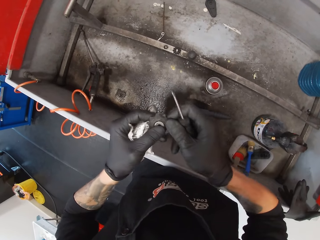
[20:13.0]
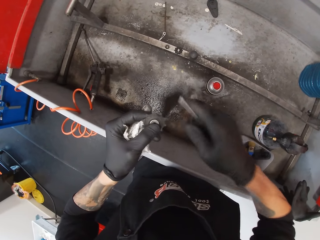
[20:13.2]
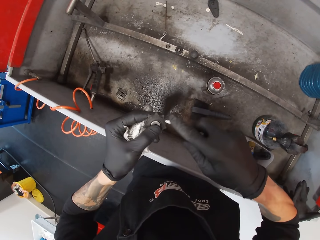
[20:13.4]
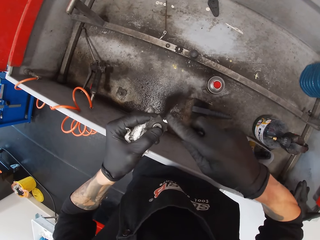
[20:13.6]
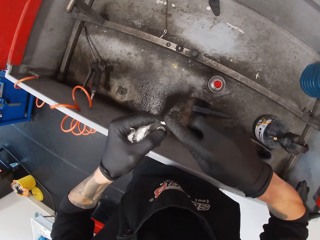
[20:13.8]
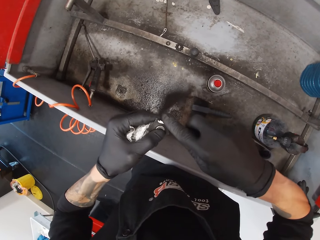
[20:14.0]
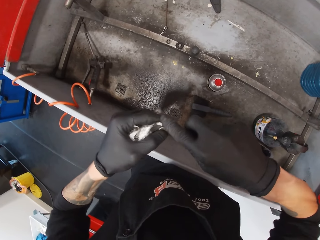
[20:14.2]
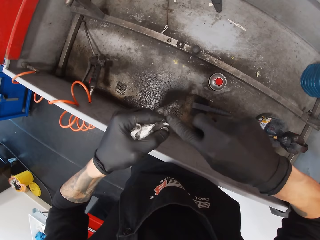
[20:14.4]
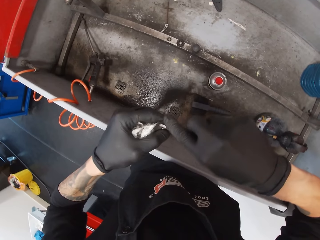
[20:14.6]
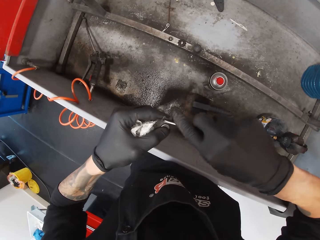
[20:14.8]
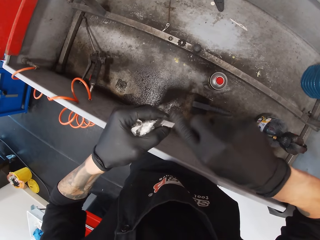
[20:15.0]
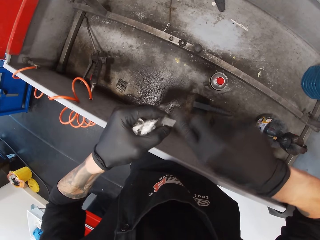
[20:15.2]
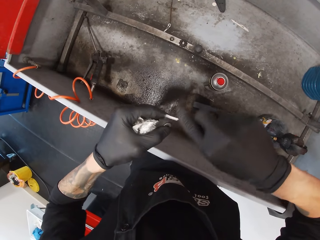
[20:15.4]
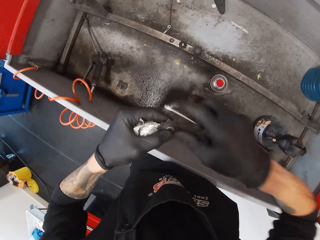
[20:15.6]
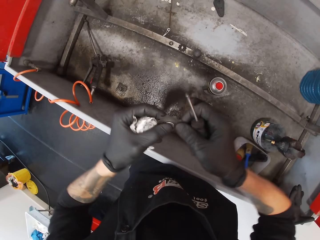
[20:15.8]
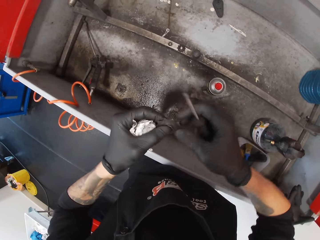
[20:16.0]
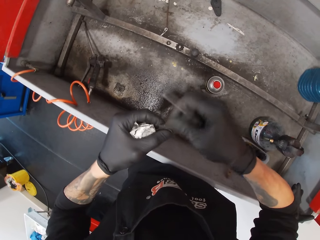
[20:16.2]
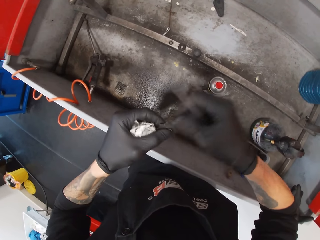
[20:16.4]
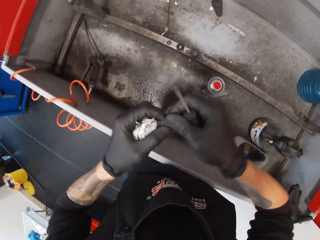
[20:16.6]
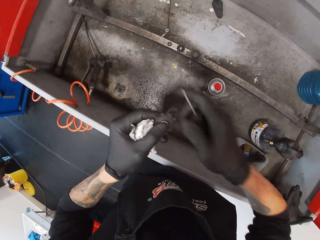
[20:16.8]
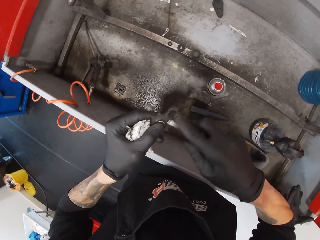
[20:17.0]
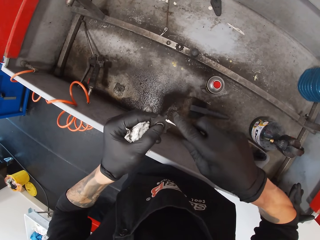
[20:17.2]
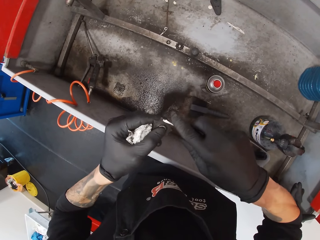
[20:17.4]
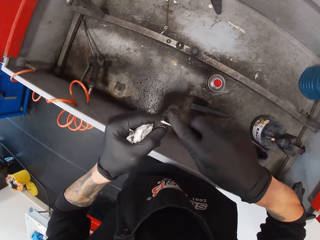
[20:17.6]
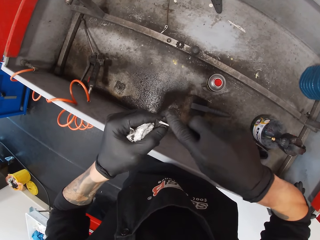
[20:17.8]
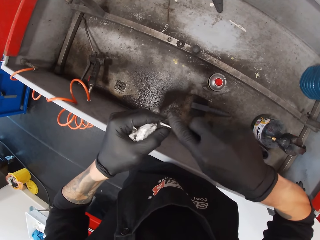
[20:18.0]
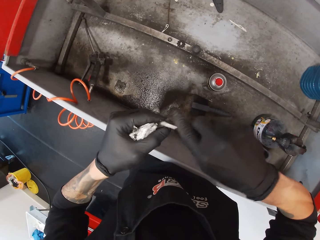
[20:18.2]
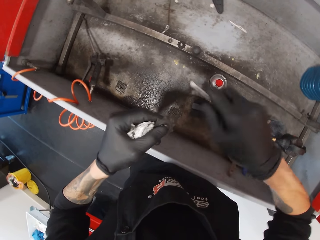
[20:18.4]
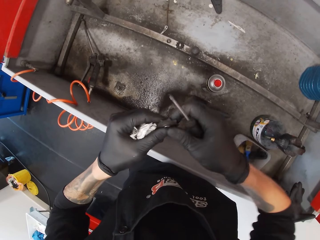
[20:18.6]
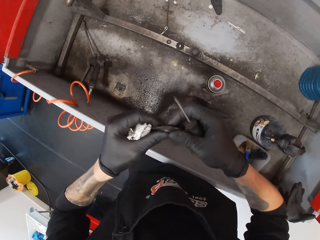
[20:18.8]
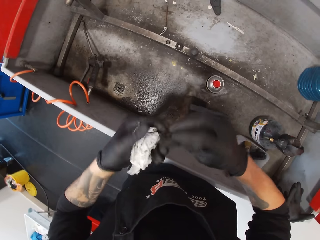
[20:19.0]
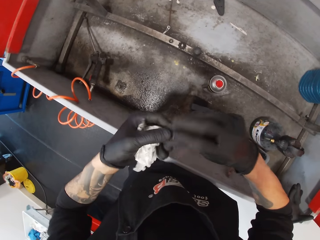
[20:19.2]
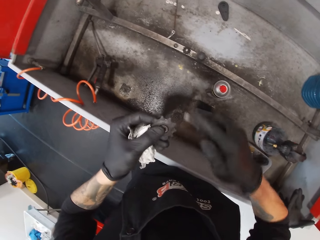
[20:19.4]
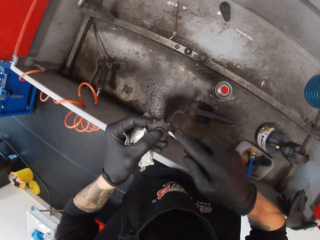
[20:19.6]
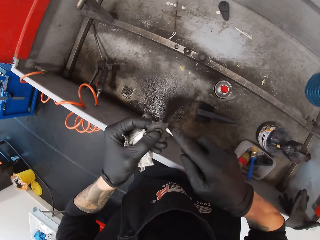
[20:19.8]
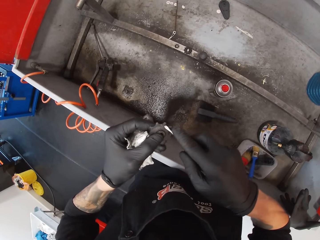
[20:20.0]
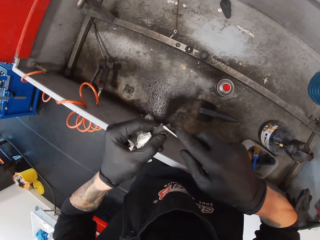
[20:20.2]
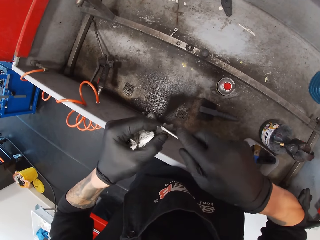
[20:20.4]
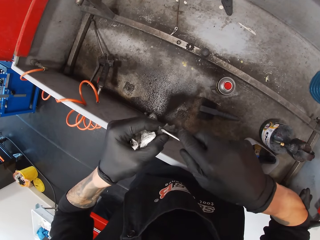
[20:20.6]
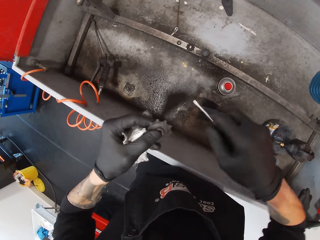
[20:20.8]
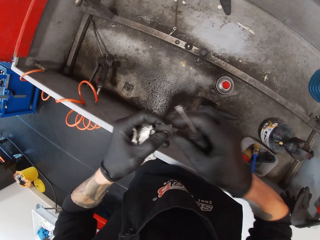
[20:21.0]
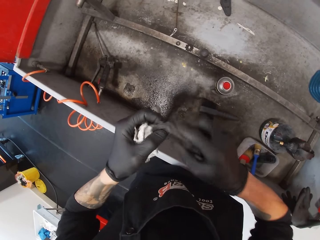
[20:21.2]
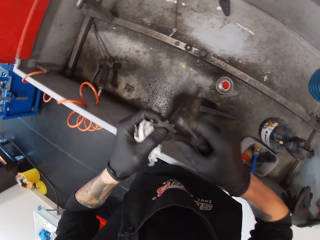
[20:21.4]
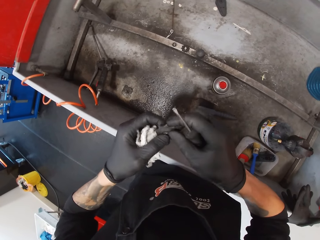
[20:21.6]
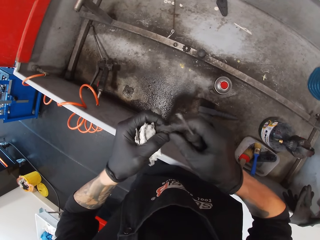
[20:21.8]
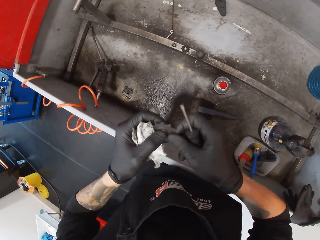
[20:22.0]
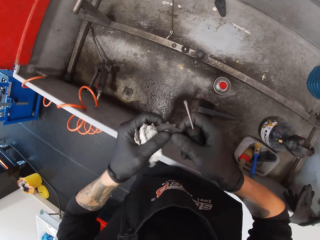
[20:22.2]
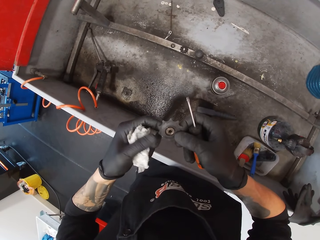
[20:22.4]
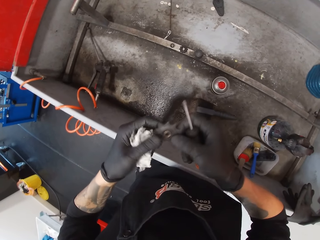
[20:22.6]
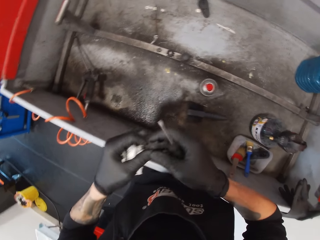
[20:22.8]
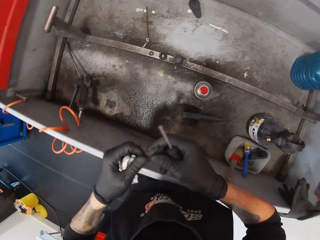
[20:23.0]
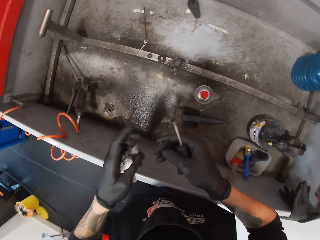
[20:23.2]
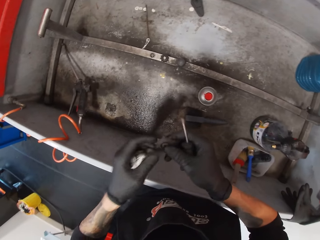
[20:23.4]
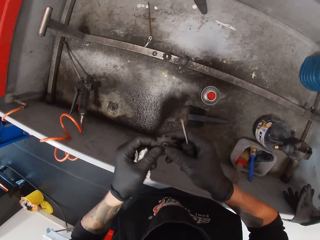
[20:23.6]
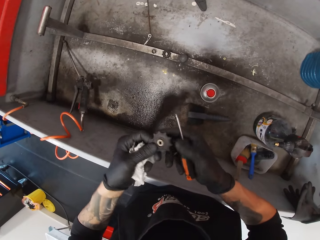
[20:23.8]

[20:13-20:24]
The camera wearer aligns the metal with his hand. He scrubs the metal with the screwdriver. He aligns the metal with his hand. He scrubs the metal with the screwdriver. He aligns the metal with his hands. He turns the chain holder over. He scrubs the metal with the screwdriver. He aligns the metal with his hands.

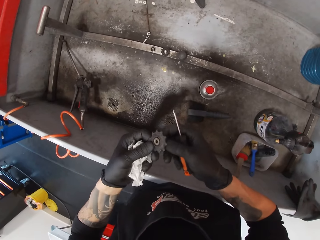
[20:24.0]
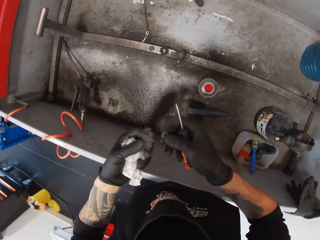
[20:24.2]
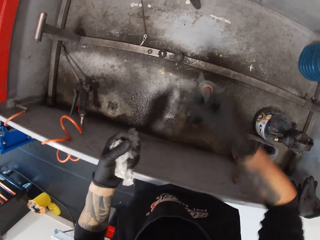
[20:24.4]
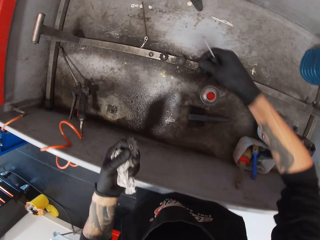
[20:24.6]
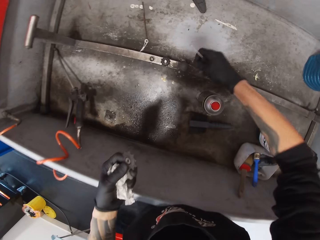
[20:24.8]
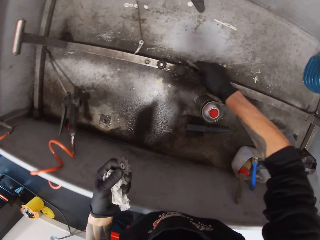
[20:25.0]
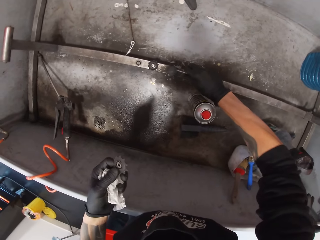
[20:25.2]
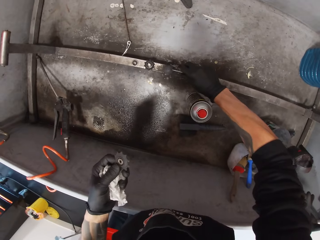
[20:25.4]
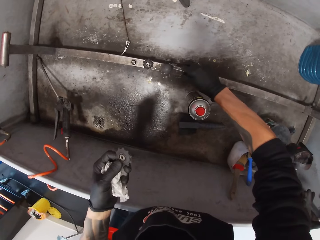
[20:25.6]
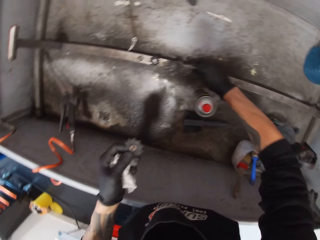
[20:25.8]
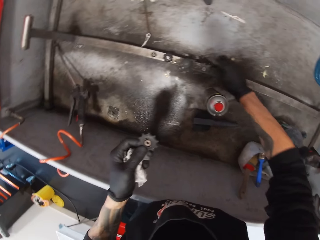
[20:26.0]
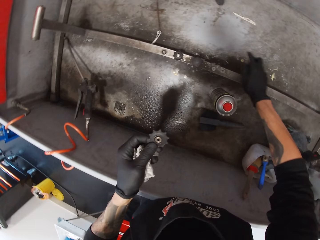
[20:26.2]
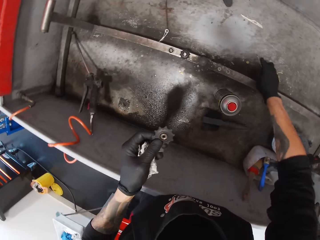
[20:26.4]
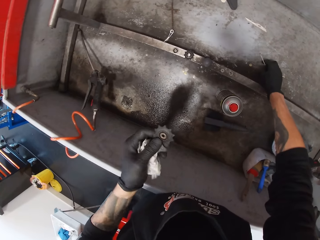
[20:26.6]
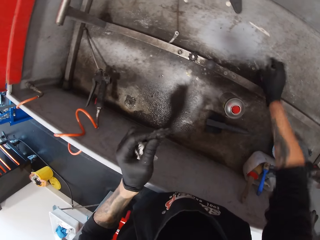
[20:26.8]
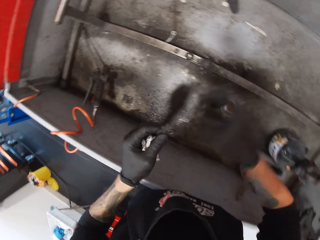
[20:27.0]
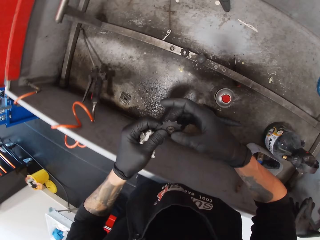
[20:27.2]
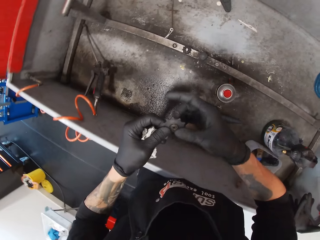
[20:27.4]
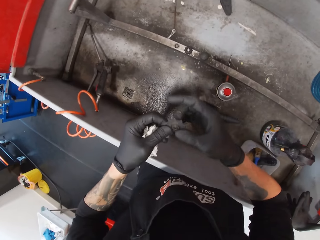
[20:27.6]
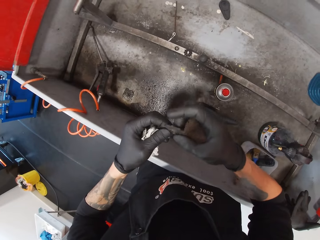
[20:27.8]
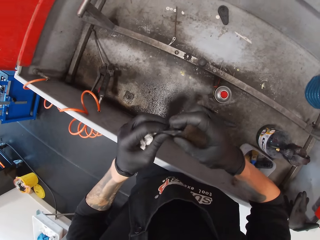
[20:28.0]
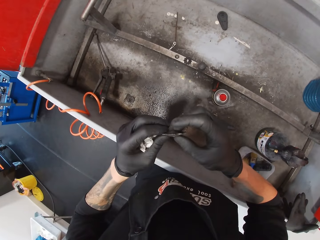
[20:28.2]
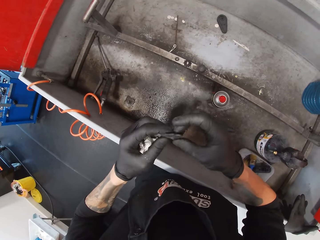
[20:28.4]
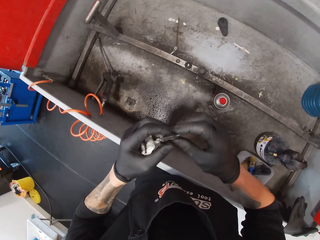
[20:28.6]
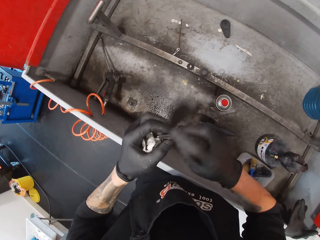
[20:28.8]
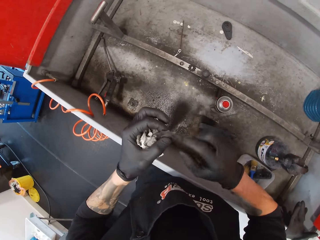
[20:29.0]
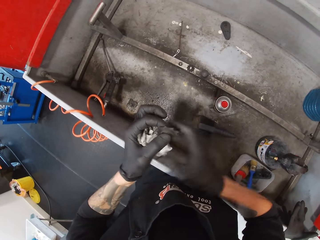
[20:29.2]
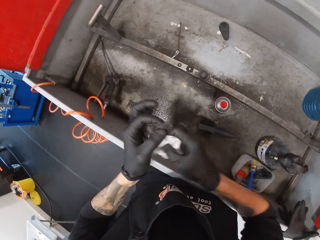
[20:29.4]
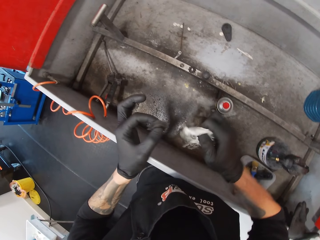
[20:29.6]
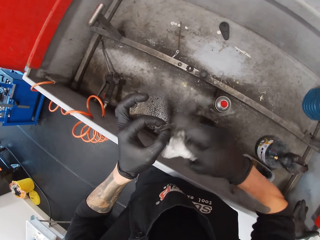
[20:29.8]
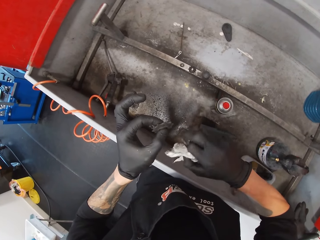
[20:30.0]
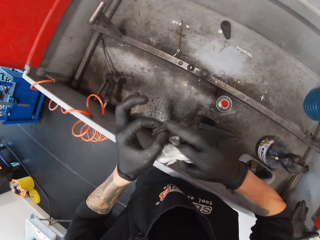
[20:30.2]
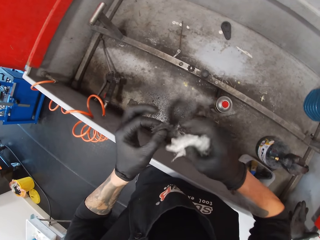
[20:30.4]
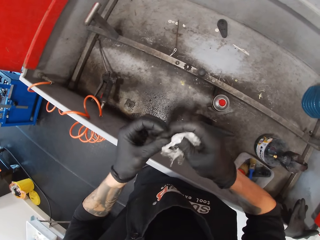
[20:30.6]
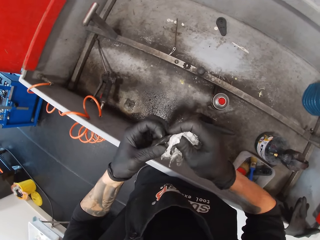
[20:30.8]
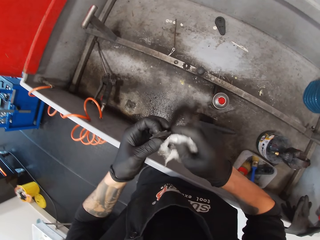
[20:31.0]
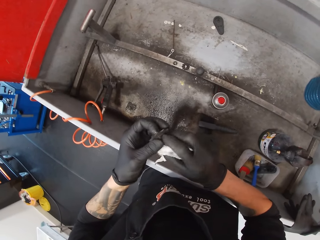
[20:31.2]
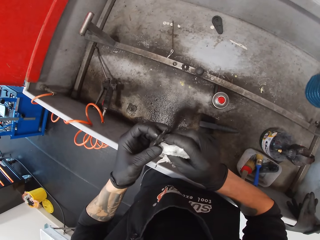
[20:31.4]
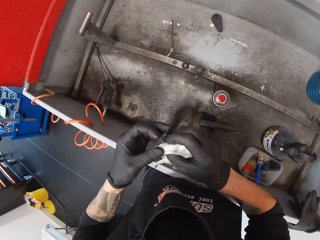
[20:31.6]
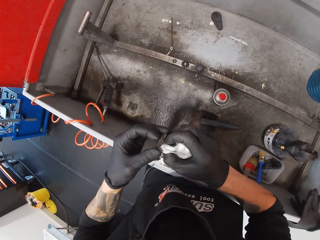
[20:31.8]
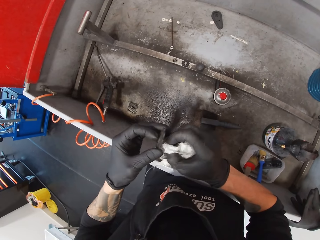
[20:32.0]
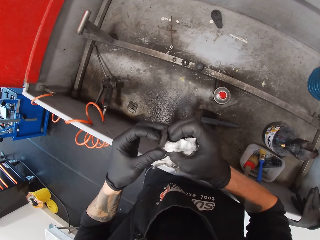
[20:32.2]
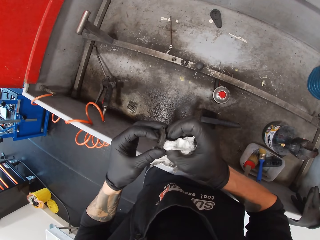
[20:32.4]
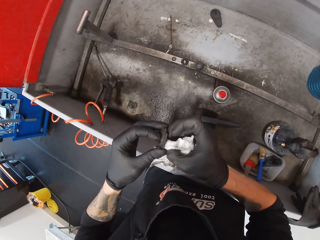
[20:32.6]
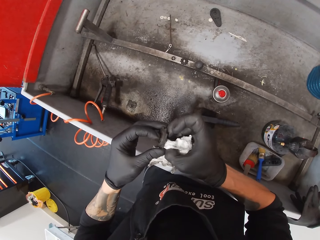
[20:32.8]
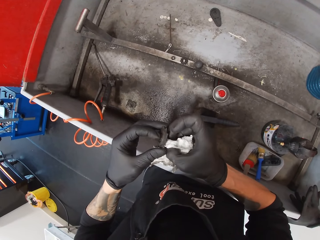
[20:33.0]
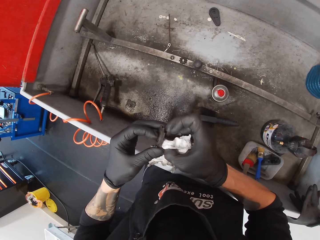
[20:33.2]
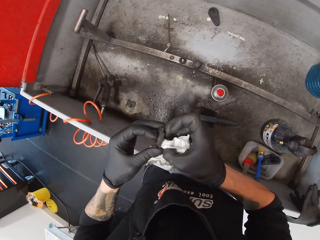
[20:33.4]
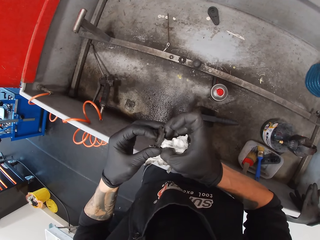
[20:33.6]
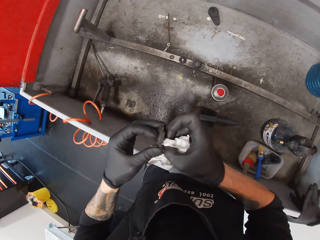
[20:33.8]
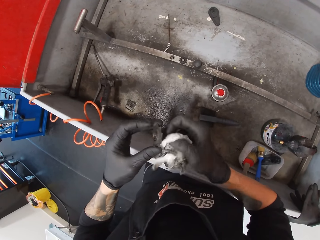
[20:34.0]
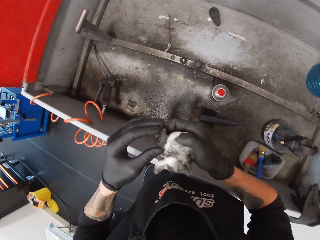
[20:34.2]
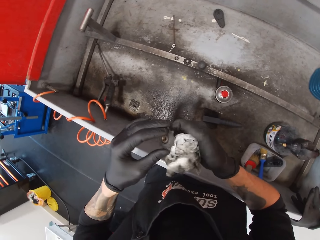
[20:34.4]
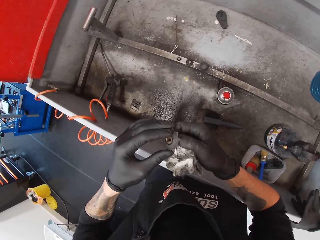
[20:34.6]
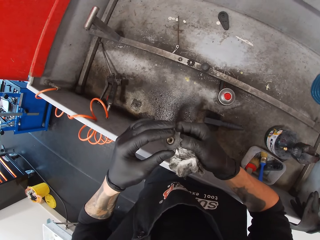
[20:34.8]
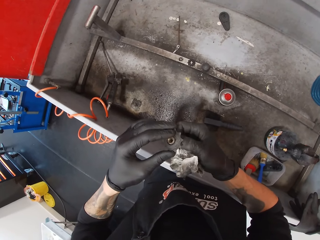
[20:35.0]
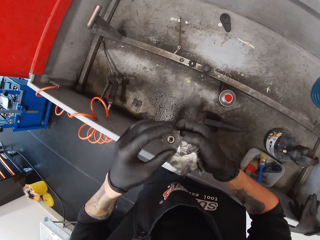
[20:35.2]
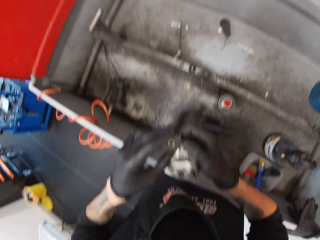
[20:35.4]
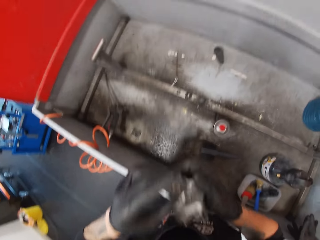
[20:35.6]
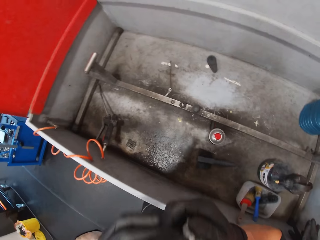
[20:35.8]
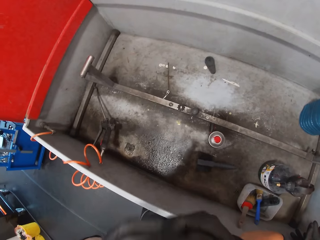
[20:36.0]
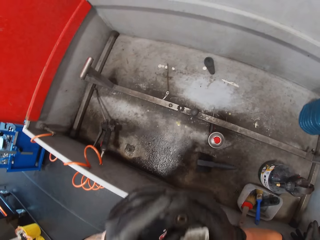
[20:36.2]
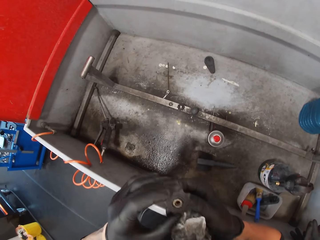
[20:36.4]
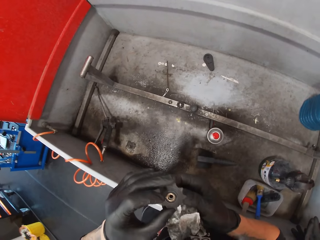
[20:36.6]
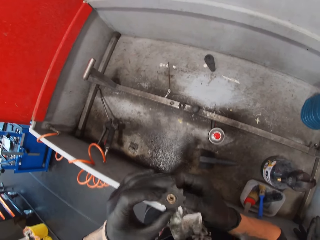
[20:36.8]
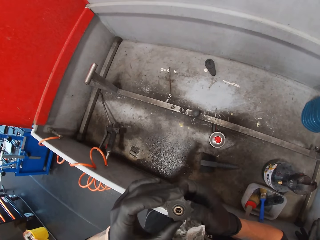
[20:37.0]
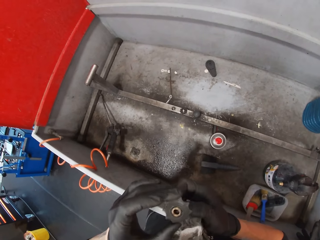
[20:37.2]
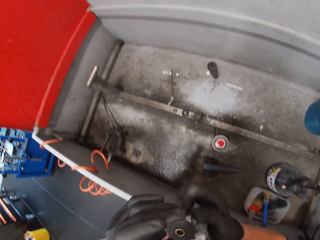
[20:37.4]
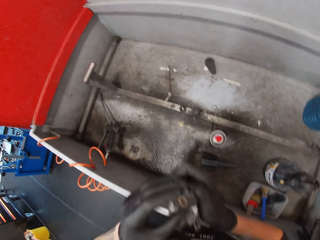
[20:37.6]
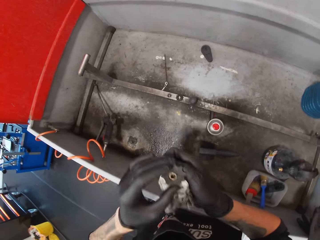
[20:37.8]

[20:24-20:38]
The camera wearer places down the metal. He places down the screwdriver. He aligns the metal with his hands. He wipes the metal with the tissue. He blows dust on the metal with his mouth.
